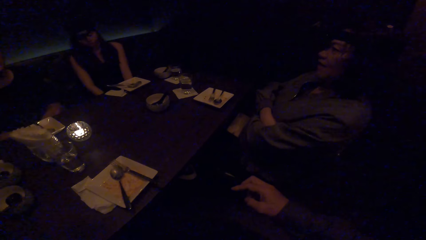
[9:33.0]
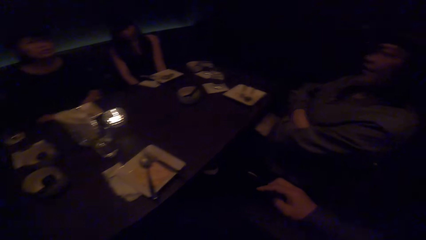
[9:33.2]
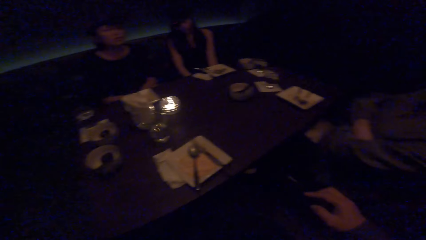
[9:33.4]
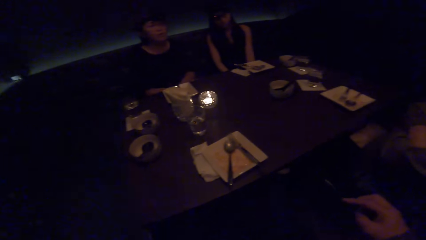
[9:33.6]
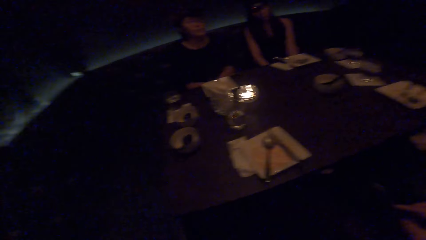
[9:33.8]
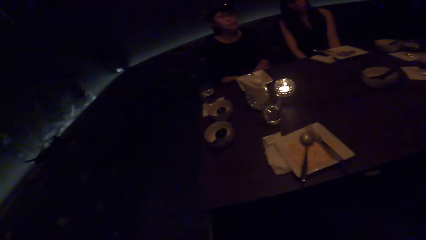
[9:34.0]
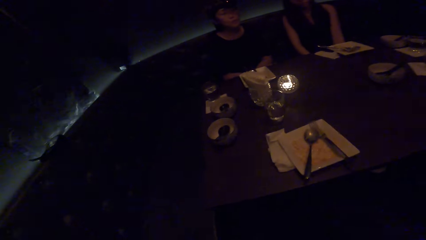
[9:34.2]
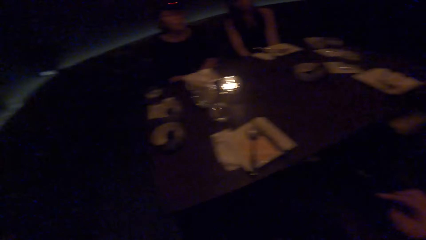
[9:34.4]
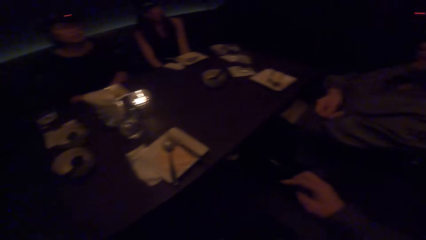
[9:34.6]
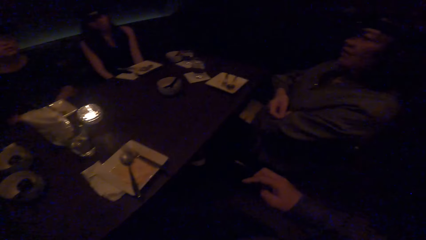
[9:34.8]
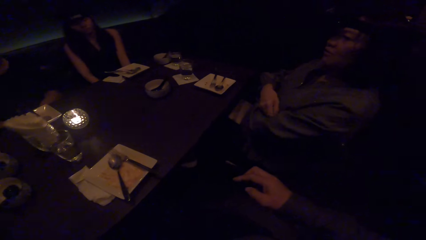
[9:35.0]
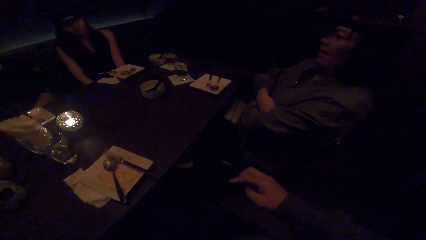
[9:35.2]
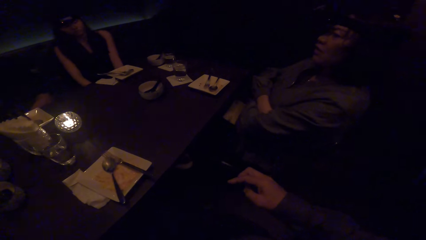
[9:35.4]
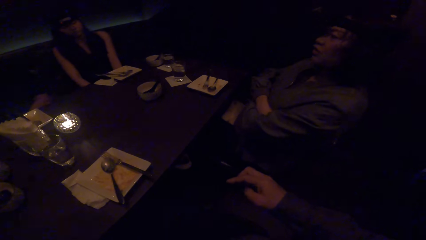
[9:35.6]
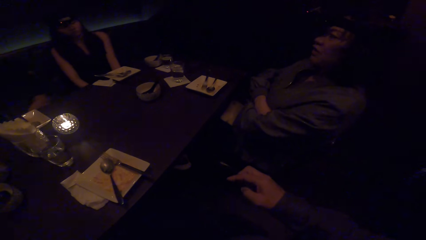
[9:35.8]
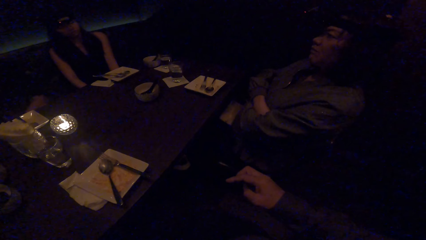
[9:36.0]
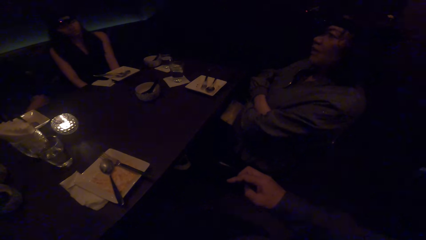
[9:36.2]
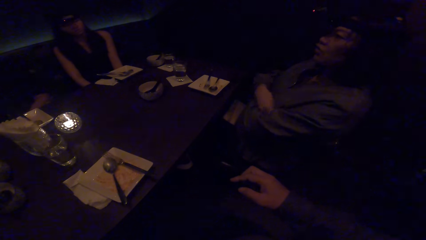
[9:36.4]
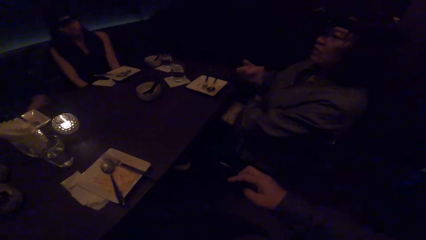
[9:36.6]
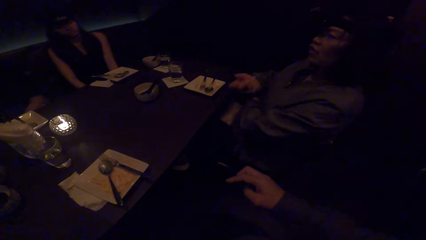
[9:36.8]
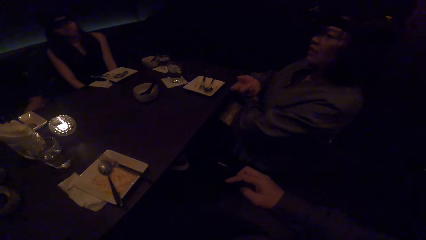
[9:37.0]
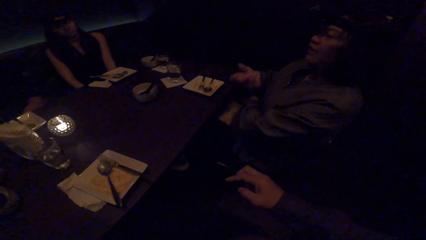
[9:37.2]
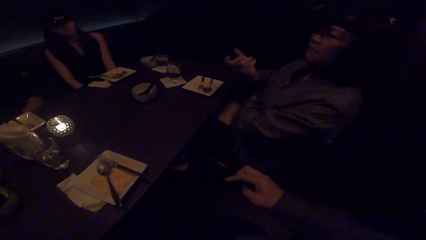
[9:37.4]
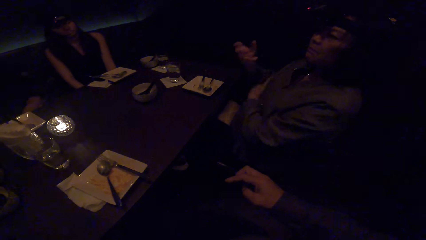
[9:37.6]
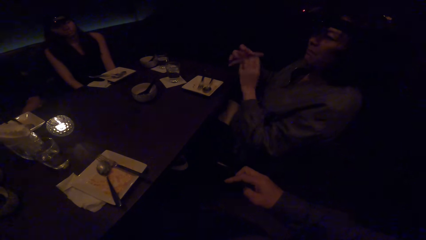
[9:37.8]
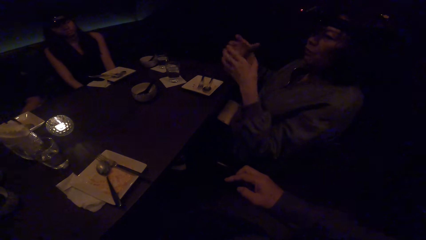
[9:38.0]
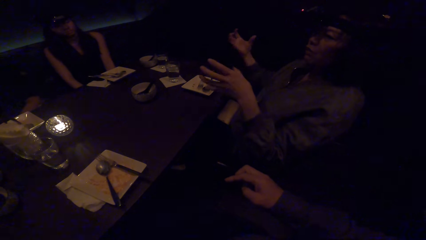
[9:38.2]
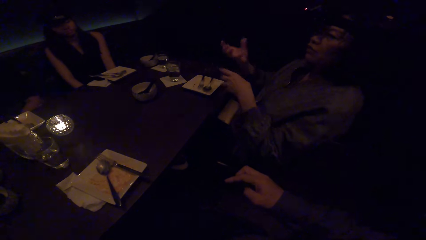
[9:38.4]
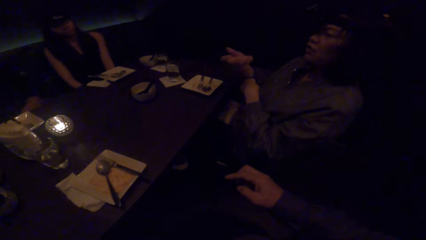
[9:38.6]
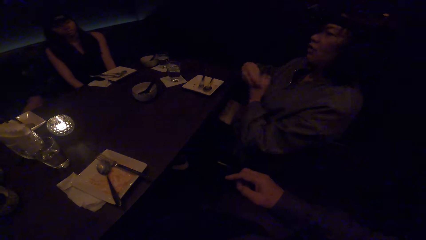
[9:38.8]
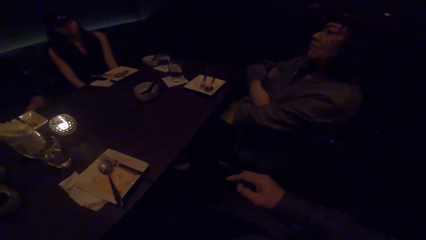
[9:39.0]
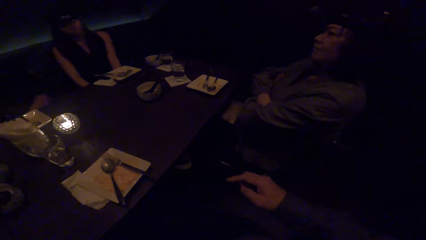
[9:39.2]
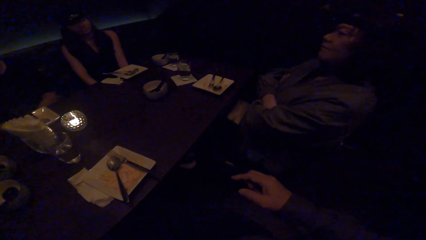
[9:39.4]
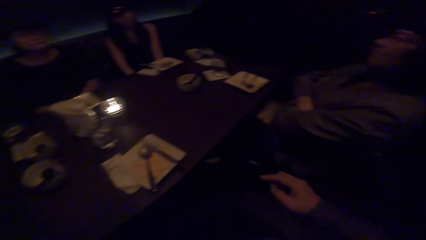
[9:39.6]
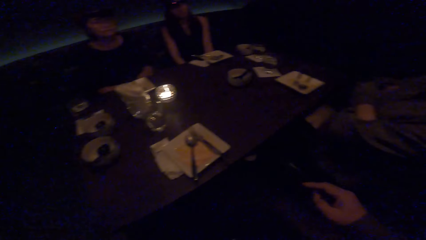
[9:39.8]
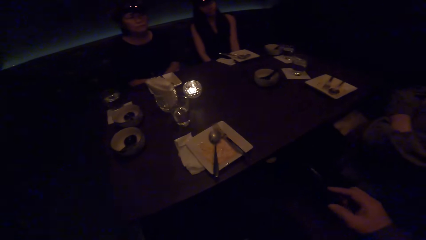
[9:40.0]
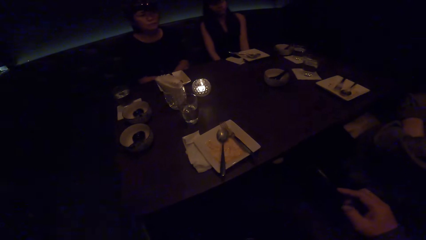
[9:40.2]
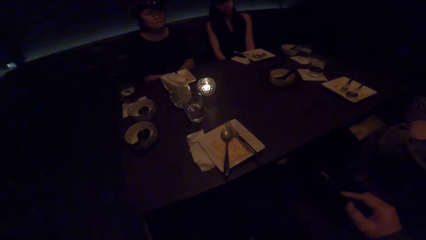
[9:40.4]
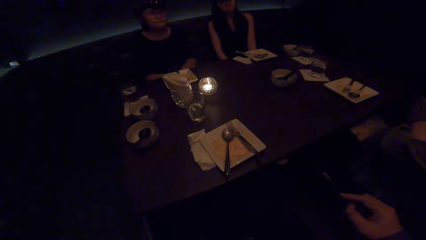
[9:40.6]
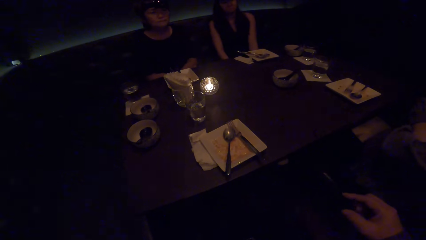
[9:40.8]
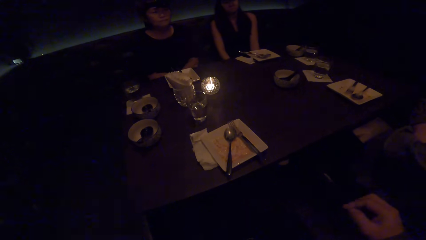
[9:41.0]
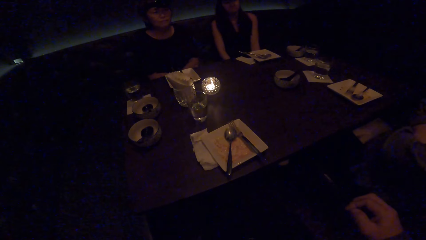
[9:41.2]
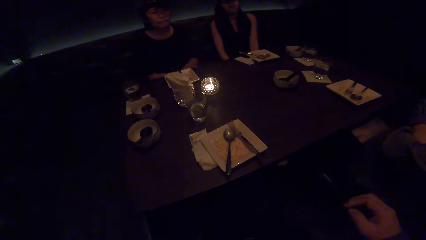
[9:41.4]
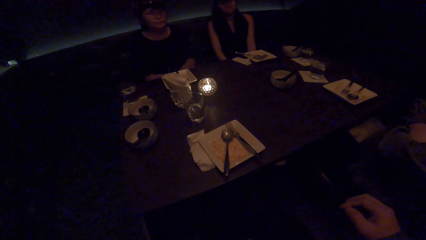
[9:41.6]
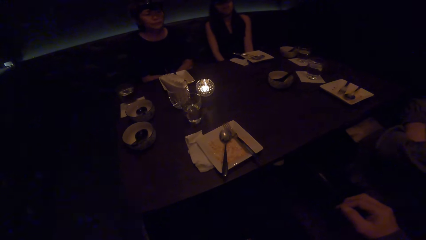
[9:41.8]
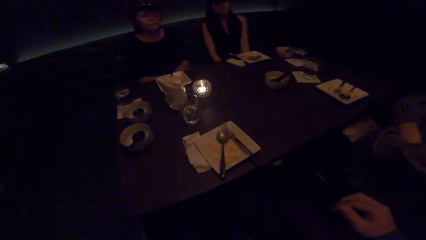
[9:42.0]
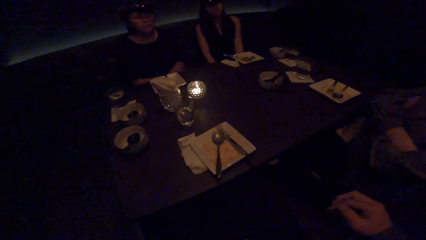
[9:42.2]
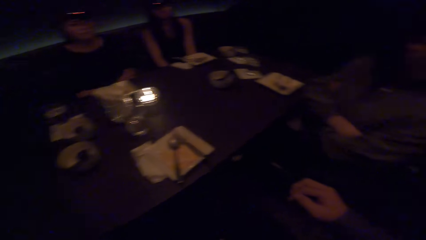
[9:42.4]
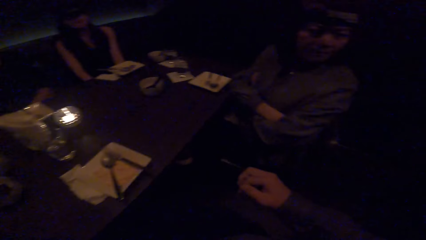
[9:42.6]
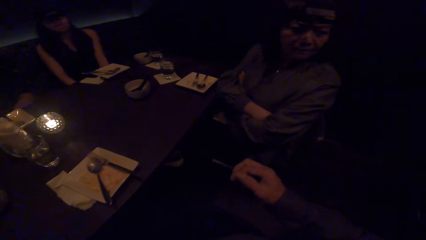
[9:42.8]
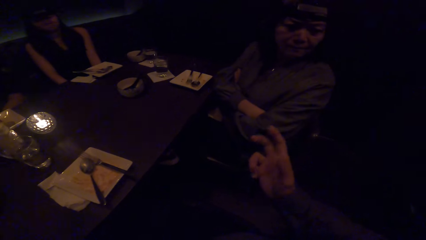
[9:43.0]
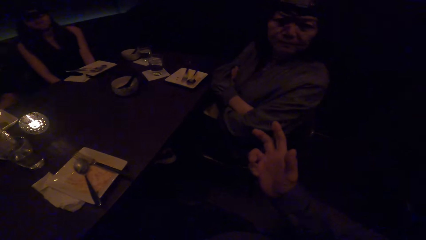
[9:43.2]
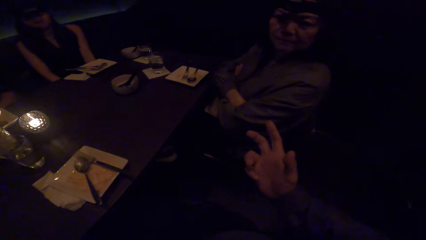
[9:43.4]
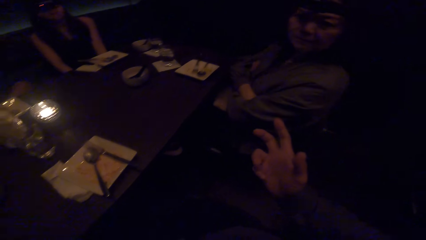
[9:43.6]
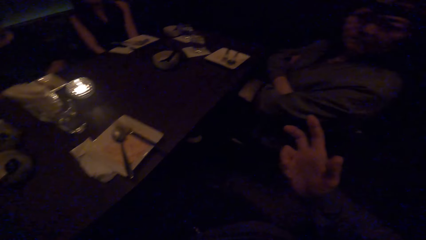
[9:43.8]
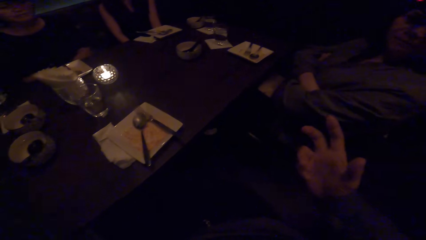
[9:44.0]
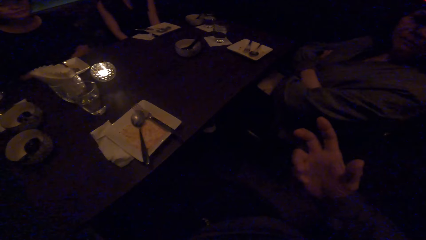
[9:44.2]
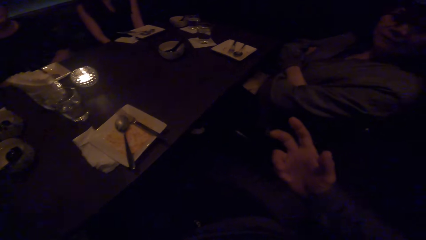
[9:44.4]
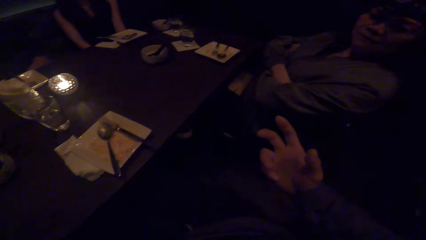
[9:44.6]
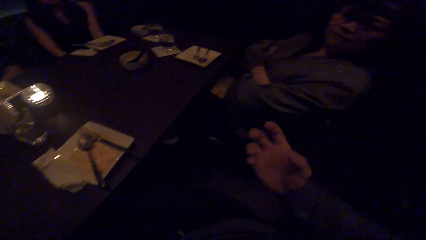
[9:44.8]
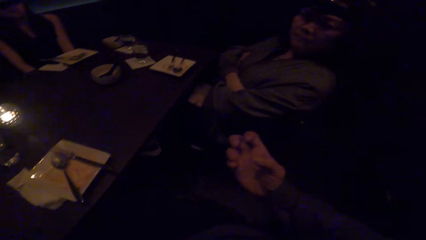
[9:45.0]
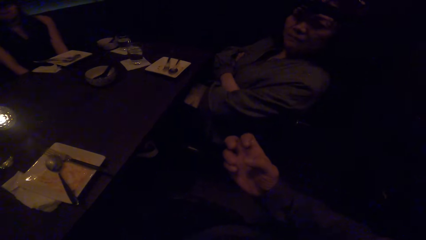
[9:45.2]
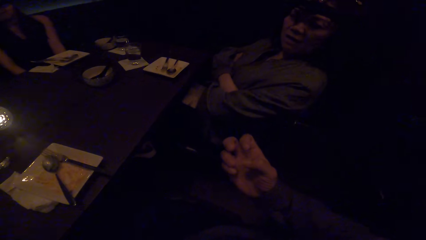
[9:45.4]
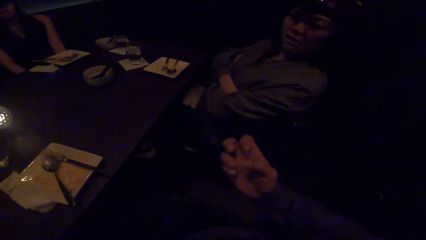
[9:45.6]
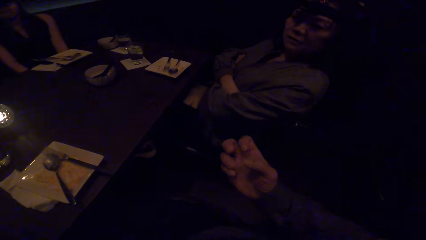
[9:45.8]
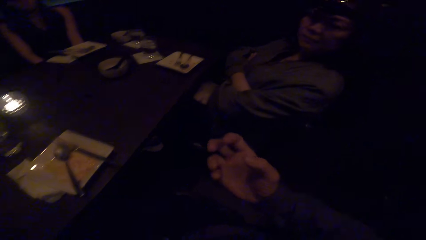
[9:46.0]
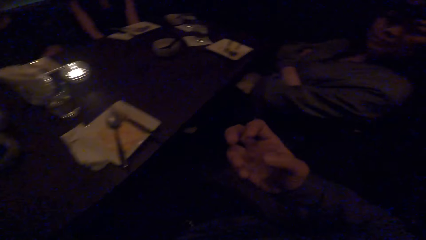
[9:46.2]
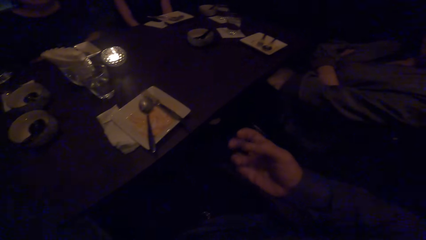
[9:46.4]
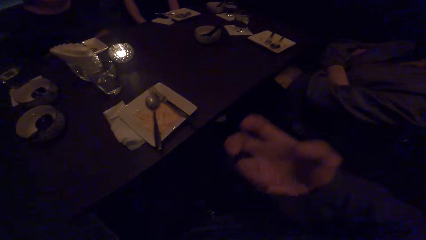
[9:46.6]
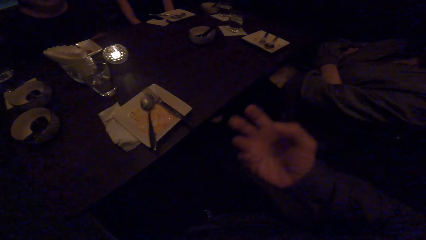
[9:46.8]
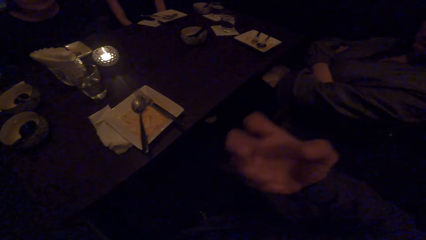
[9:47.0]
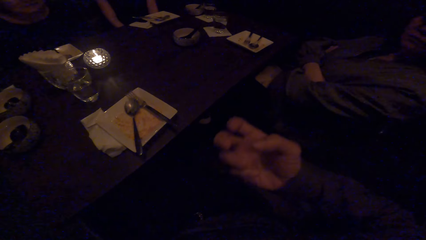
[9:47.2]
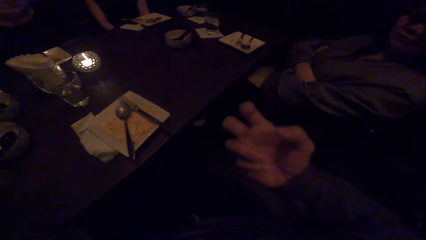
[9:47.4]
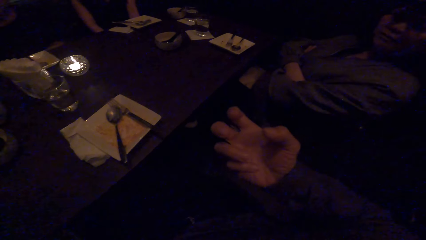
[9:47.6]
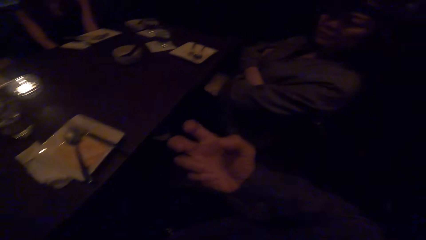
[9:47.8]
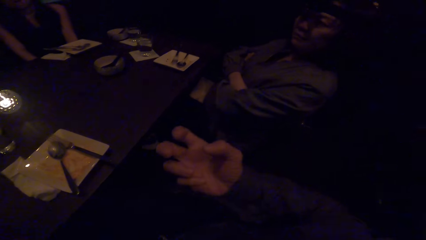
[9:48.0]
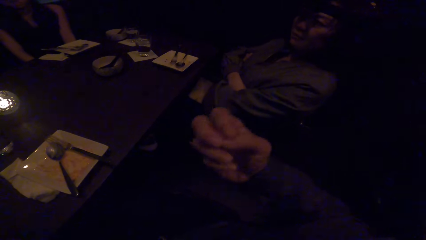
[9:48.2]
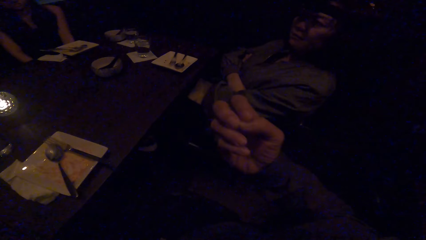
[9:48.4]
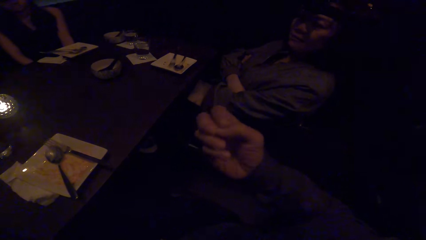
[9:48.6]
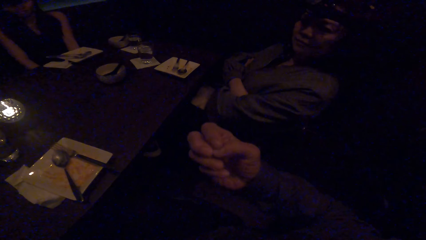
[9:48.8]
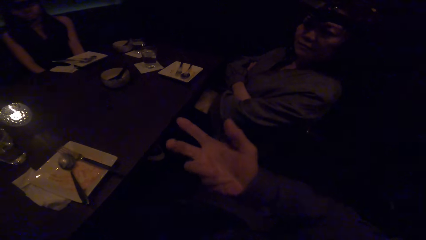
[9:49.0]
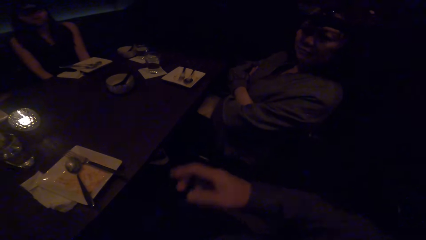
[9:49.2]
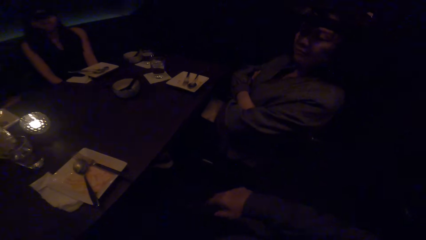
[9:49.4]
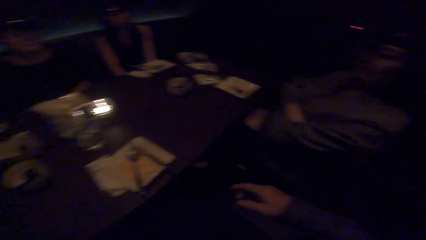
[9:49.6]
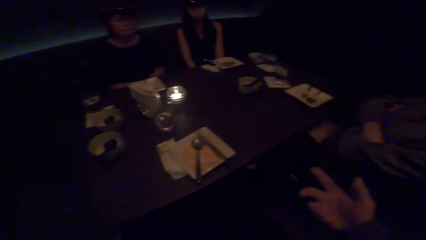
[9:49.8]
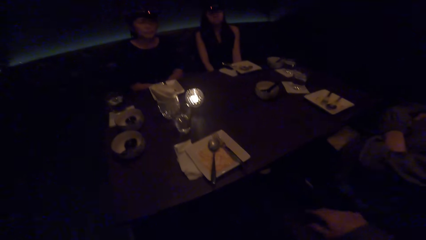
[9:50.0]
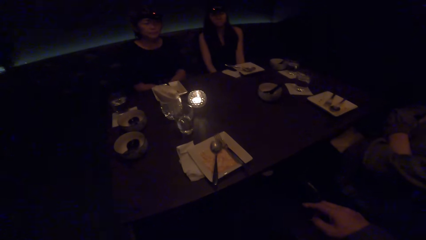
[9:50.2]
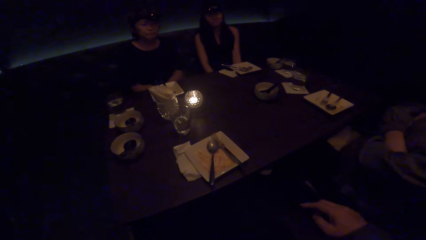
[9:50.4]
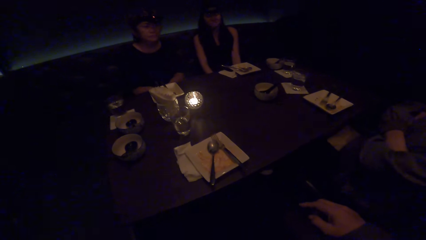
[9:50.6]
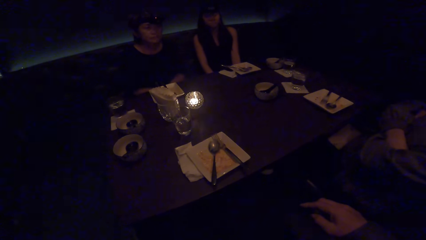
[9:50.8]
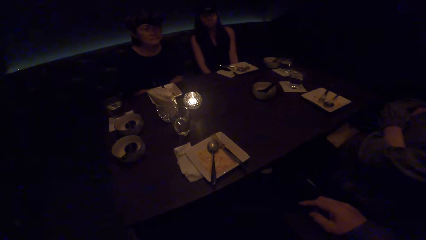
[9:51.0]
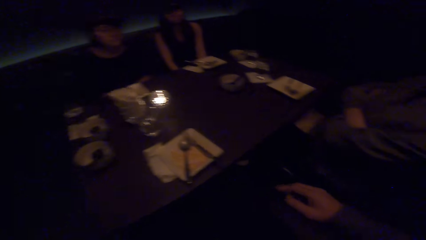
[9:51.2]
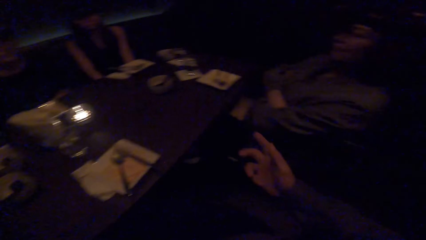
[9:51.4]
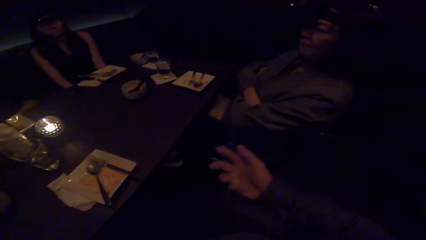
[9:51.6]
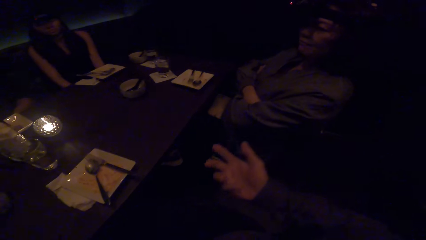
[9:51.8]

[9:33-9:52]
The camera wearer looks around the table. He moves his right hand. A woman looks at the camera wearer. The camera wearer talks to the woman.
